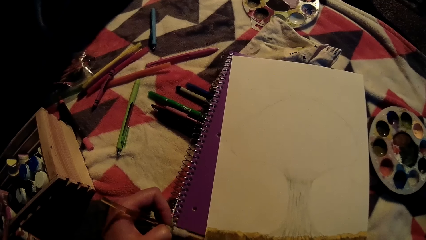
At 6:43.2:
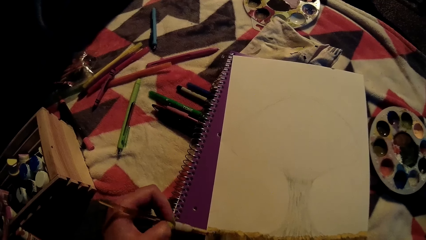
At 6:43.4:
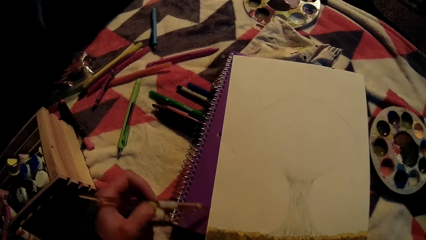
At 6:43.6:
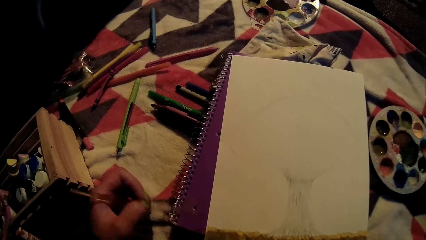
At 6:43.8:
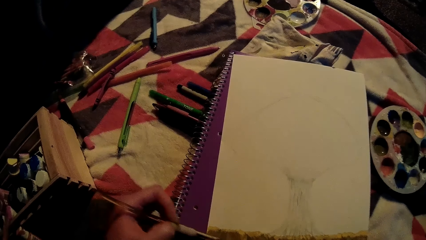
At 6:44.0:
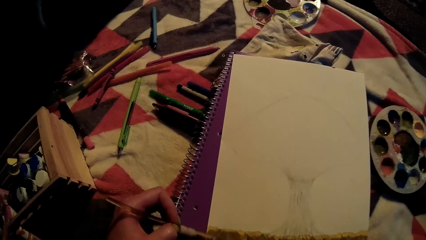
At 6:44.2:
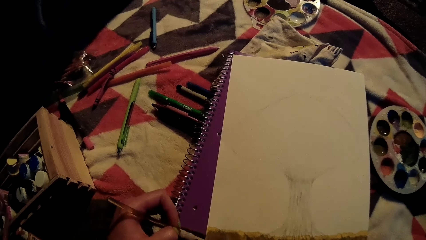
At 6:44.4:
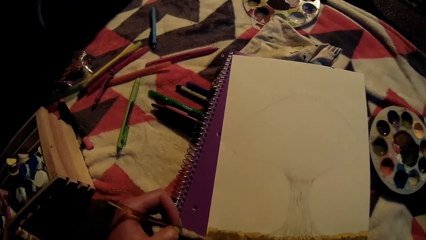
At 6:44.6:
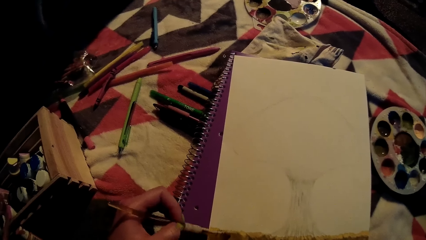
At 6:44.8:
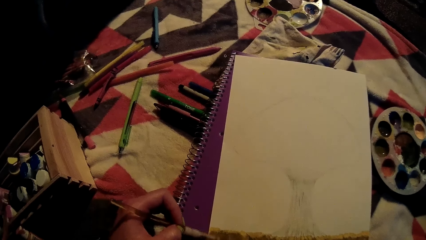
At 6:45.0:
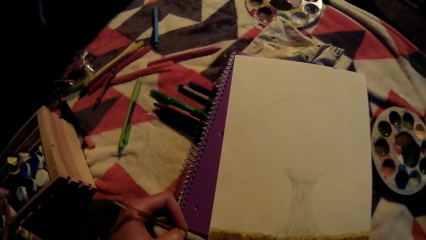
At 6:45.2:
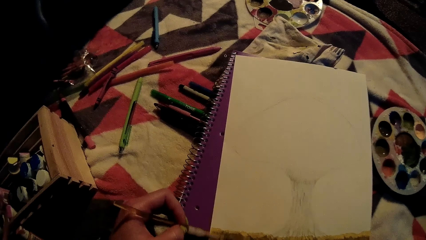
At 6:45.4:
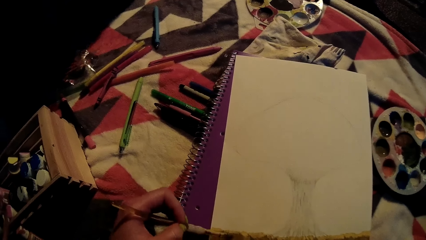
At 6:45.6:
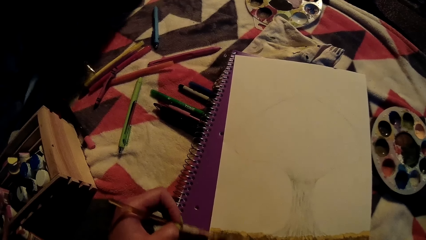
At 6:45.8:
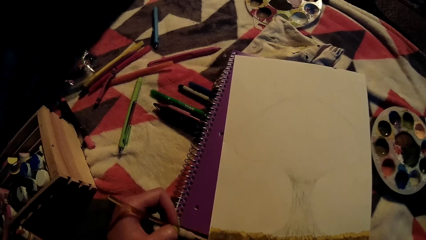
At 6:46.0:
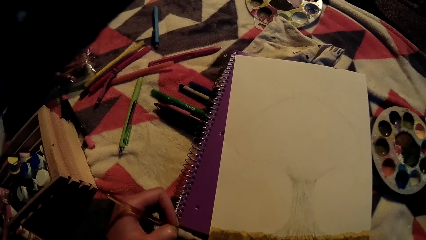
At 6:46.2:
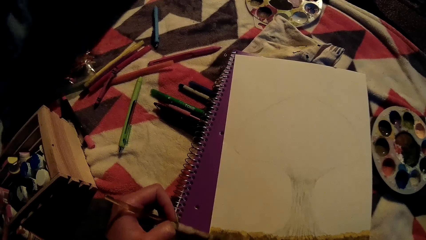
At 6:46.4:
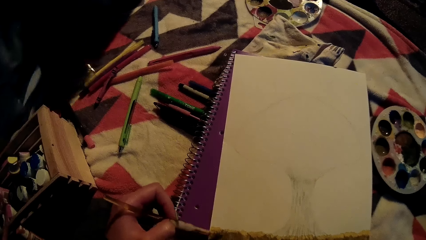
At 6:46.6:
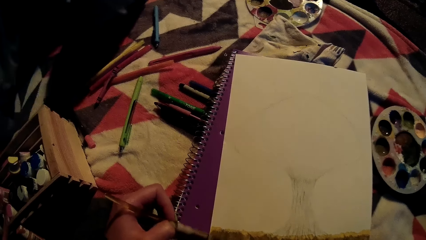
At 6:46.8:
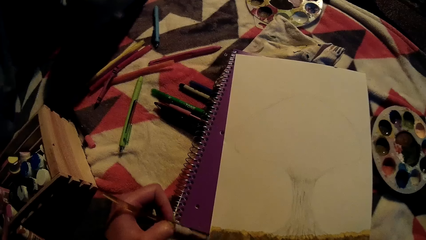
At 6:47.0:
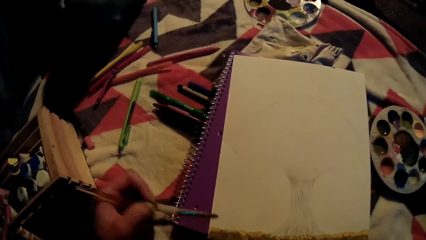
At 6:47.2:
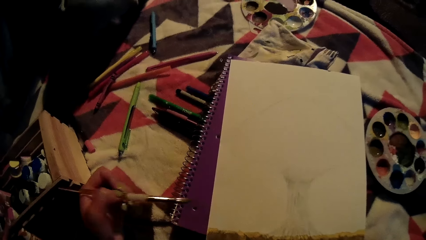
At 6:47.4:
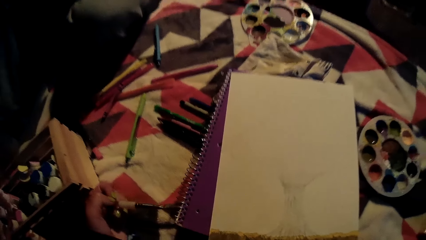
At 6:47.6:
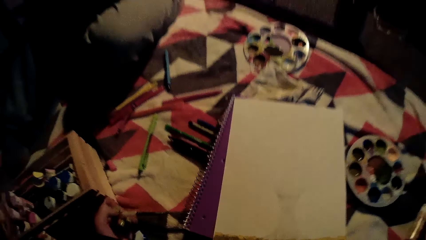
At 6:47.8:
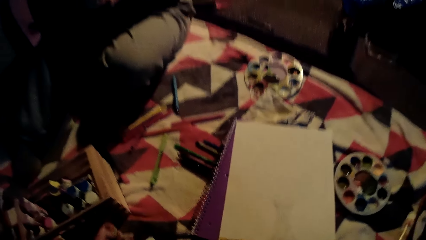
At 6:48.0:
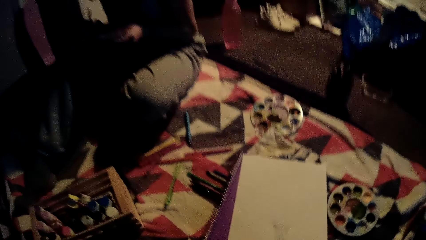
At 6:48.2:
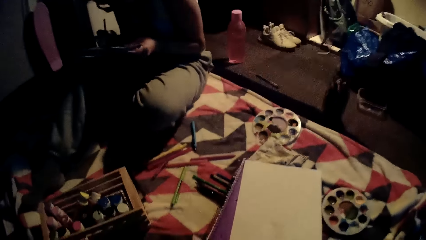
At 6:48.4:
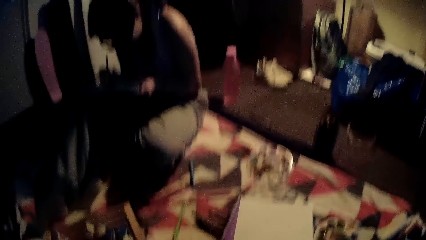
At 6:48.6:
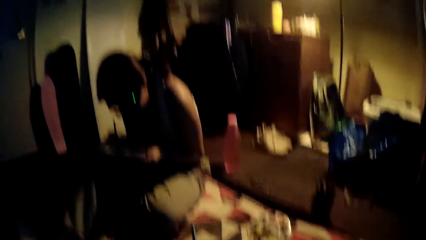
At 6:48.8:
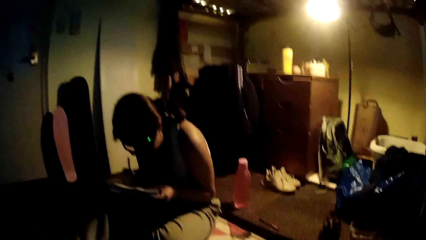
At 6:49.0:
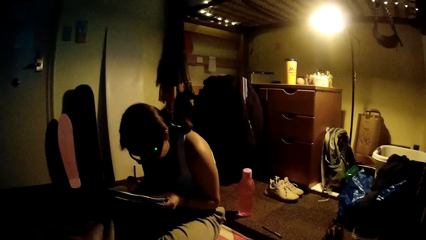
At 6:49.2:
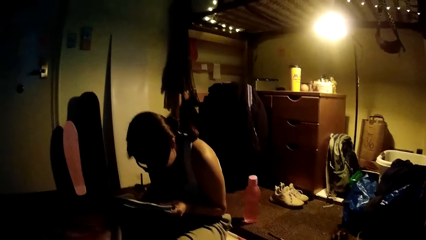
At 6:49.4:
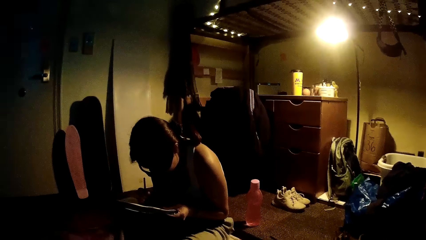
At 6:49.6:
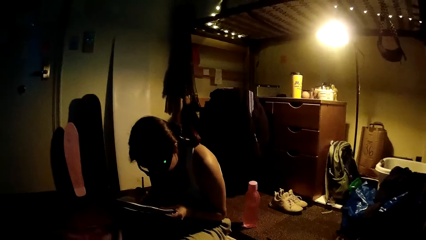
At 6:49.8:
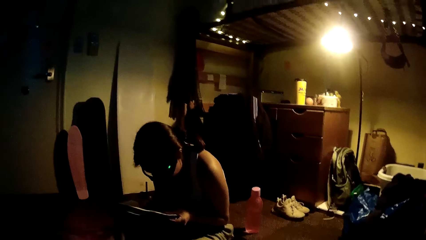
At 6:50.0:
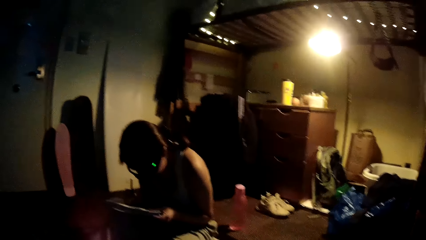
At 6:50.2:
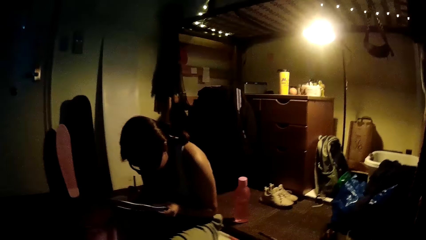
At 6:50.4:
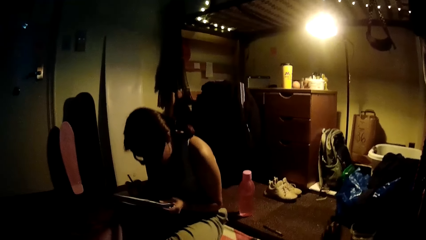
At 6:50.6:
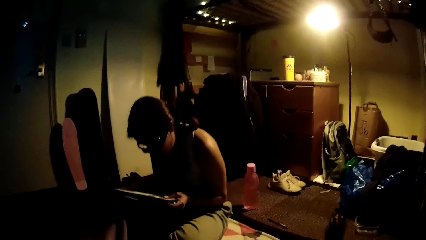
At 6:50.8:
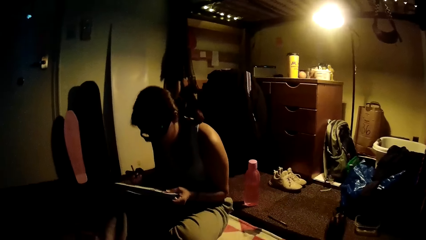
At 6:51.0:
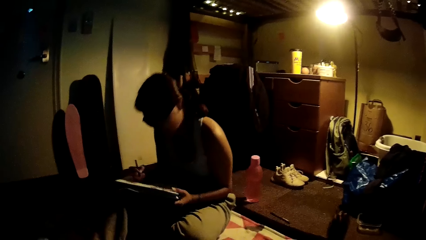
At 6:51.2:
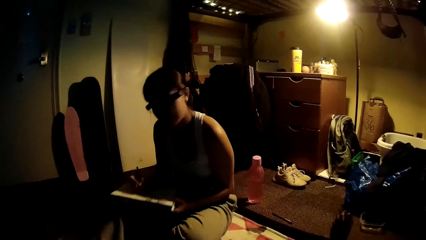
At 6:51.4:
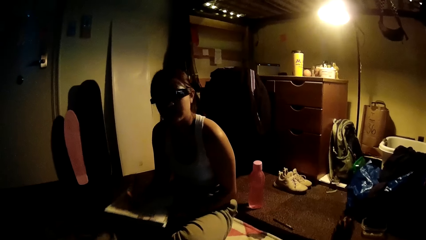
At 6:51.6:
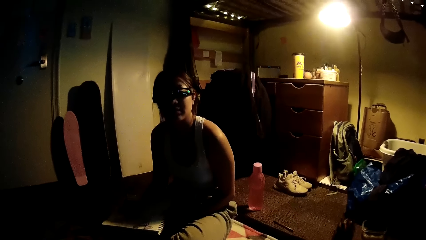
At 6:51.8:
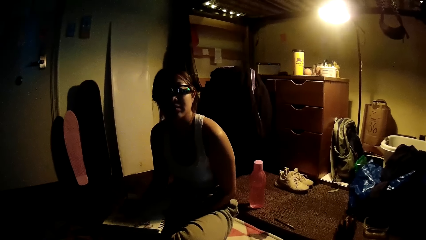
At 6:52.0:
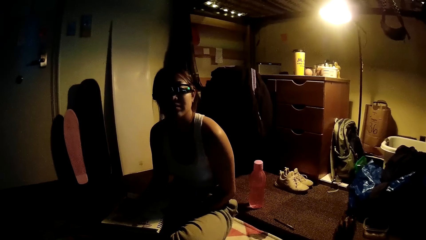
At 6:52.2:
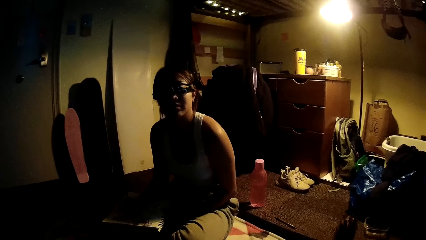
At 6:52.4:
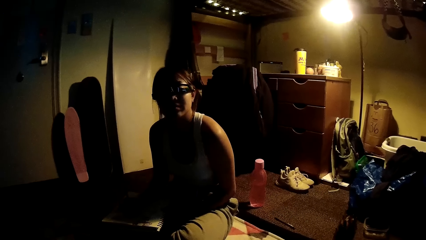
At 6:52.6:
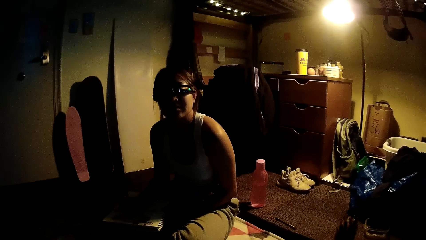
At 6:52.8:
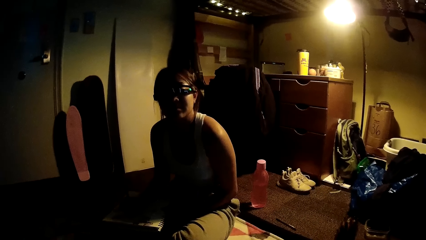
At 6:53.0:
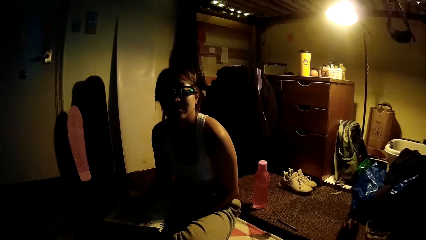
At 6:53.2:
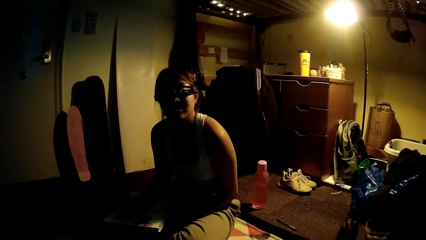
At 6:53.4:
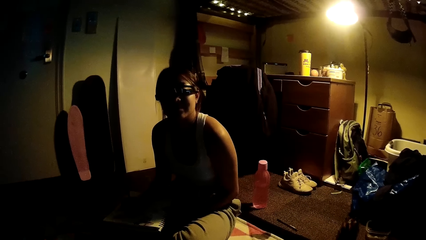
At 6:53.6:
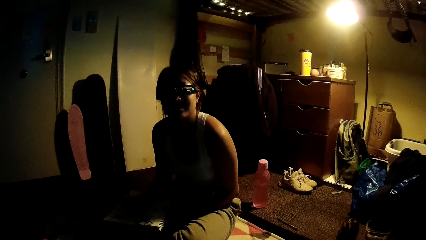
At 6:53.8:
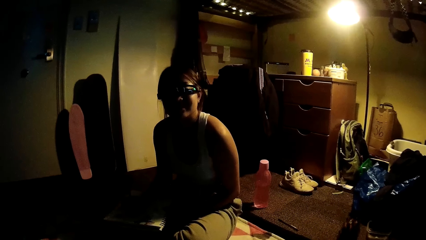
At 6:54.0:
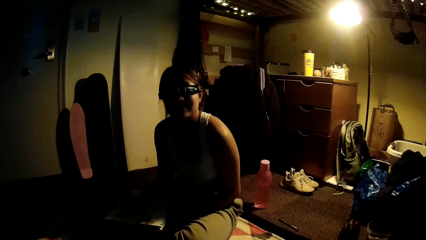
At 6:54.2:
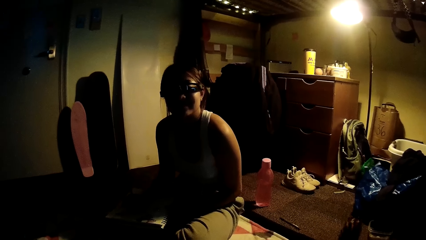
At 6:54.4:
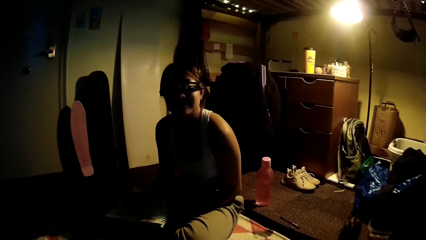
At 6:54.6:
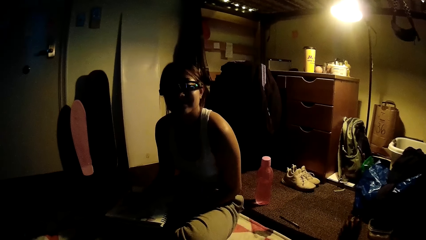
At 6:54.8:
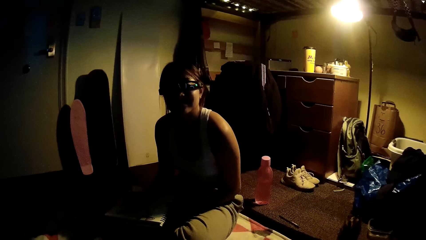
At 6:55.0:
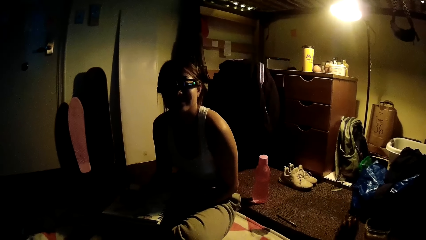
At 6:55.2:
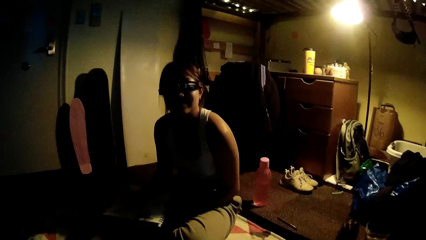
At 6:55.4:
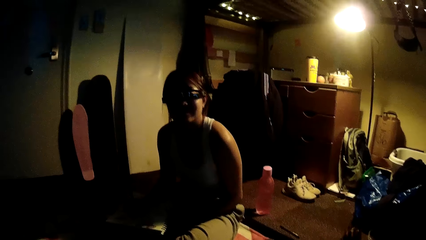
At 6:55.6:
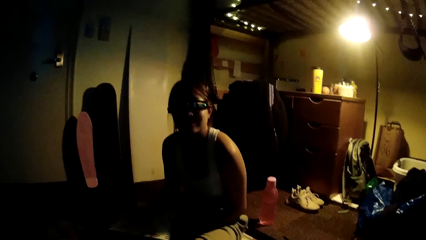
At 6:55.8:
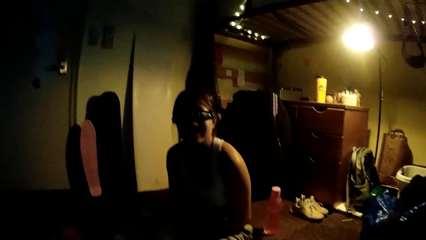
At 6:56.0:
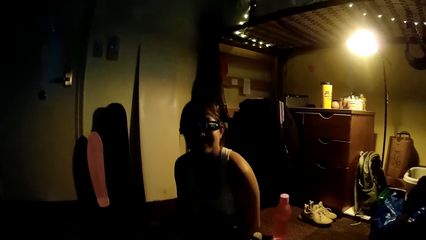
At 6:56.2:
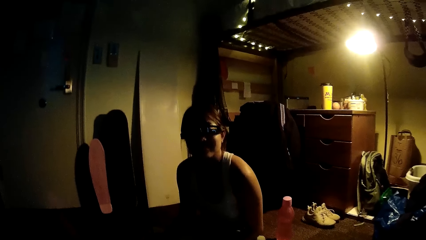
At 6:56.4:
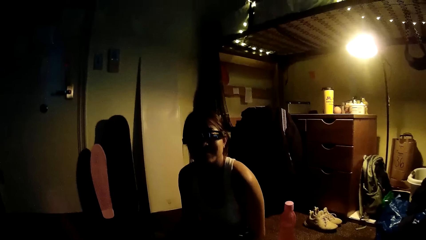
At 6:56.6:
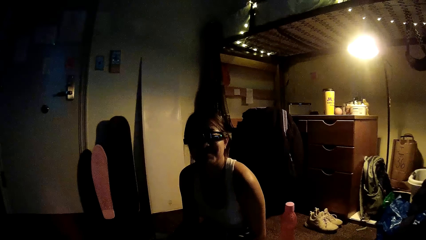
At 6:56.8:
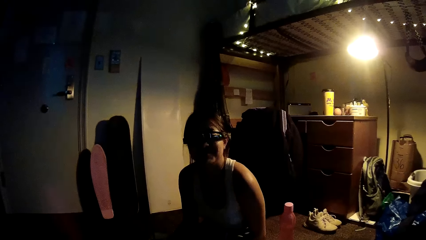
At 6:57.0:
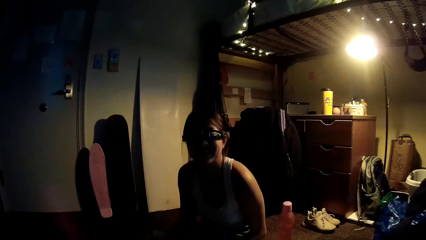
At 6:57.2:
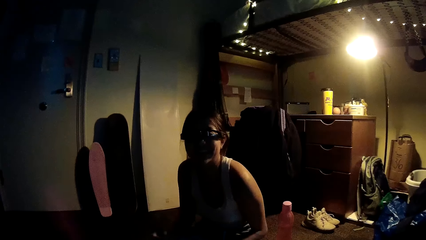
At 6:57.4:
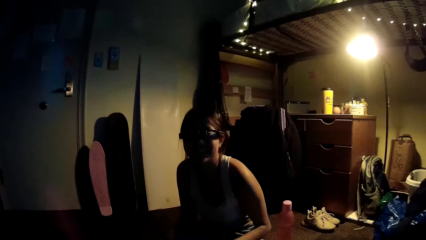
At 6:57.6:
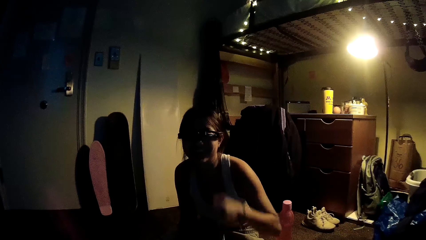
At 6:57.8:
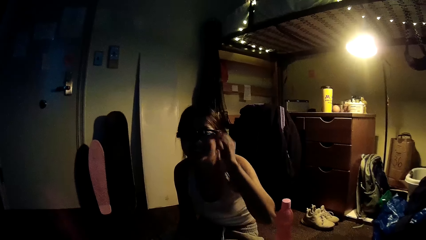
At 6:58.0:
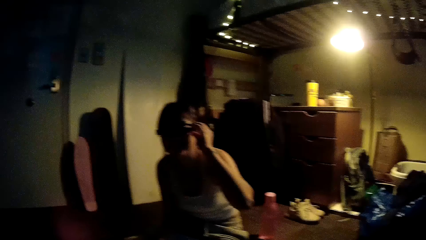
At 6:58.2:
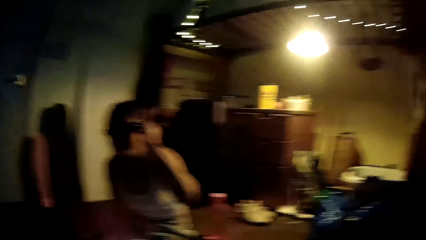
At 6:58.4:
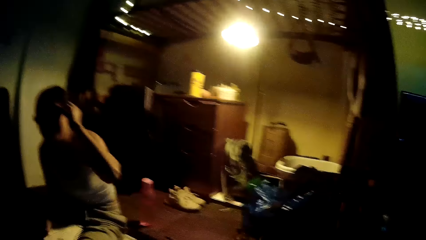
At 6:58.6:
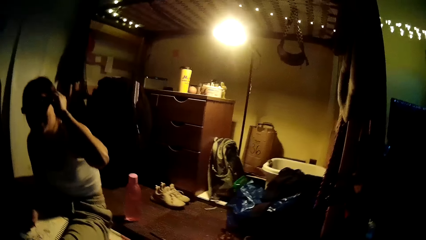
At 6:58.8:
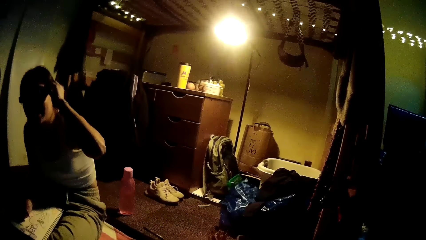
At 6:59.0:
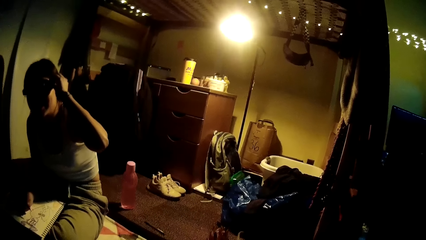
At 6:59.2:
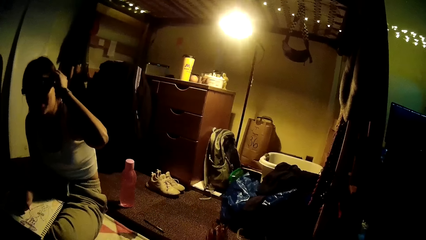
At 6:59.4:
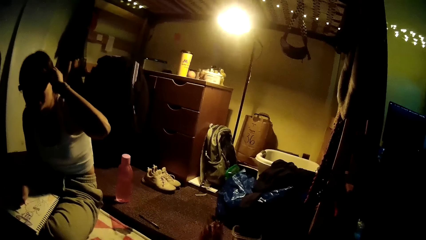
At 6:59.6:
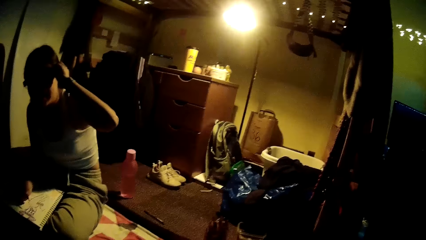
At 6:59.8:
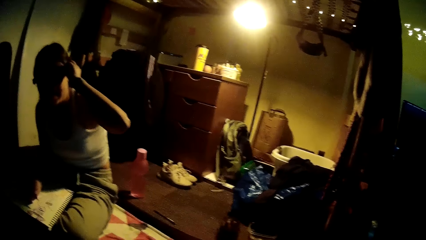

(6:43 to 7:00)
The camera wearer chats with a woman. The woman adjusts her glasses.
